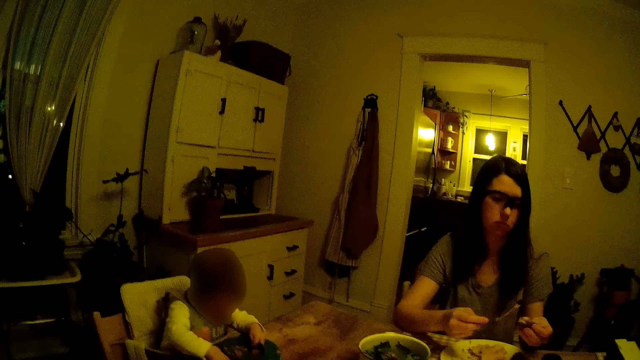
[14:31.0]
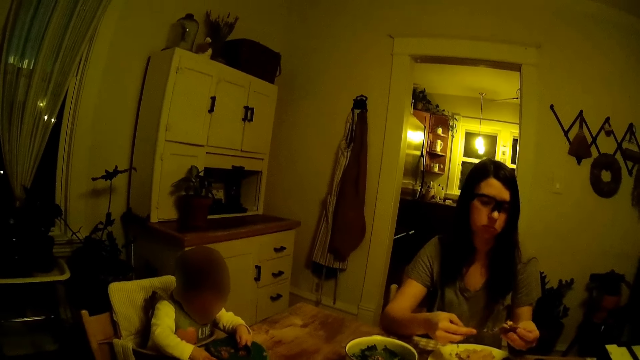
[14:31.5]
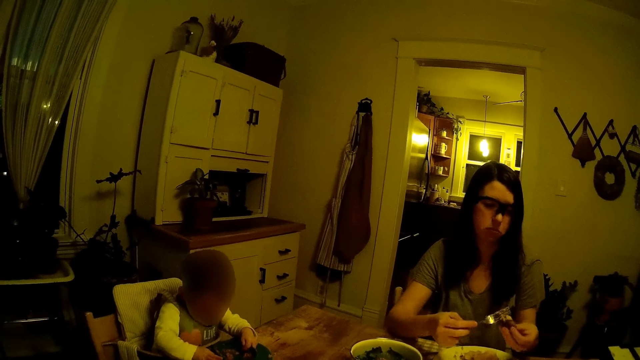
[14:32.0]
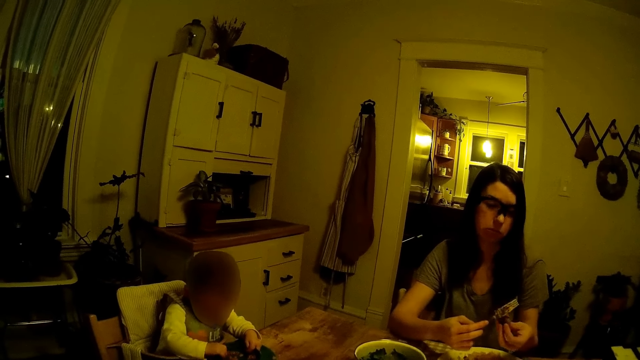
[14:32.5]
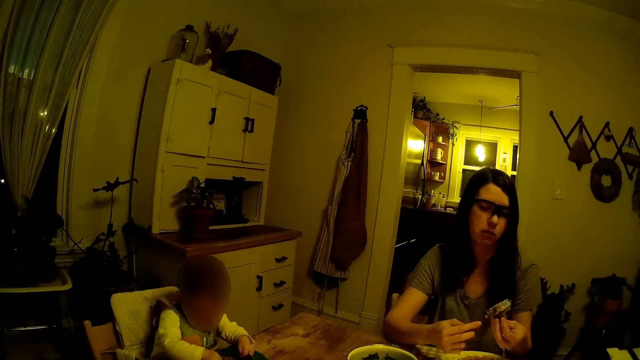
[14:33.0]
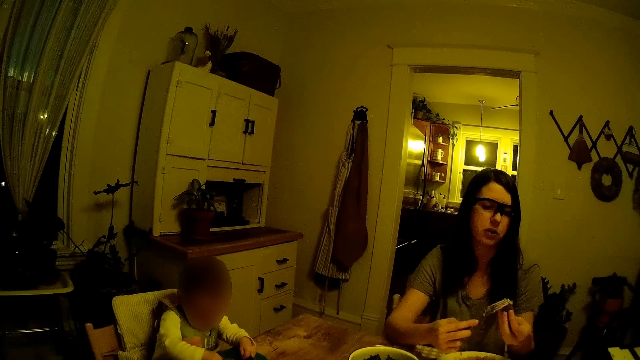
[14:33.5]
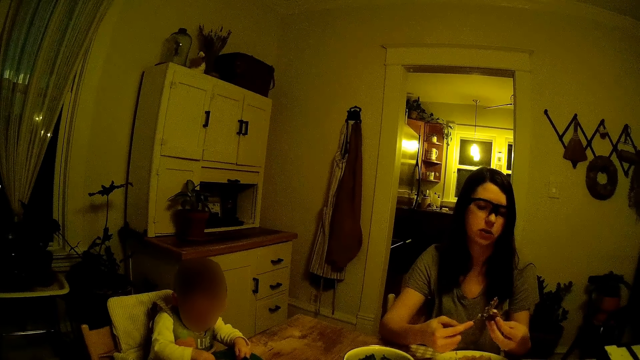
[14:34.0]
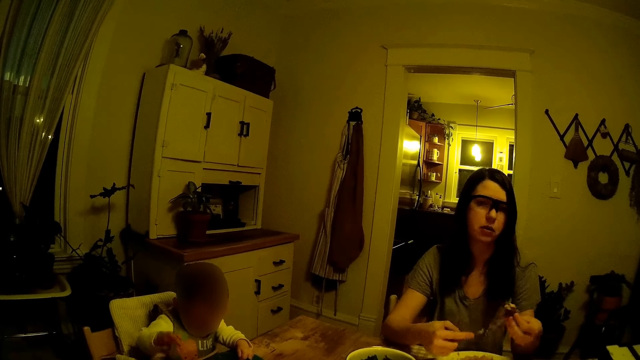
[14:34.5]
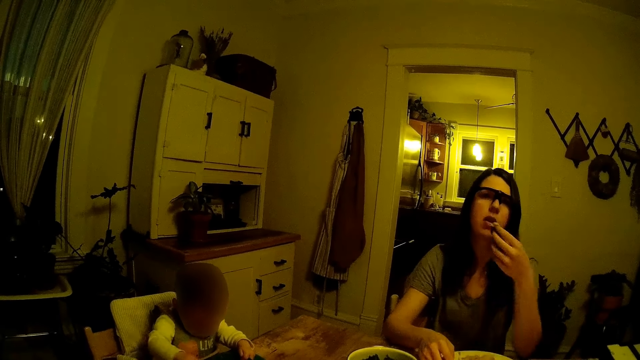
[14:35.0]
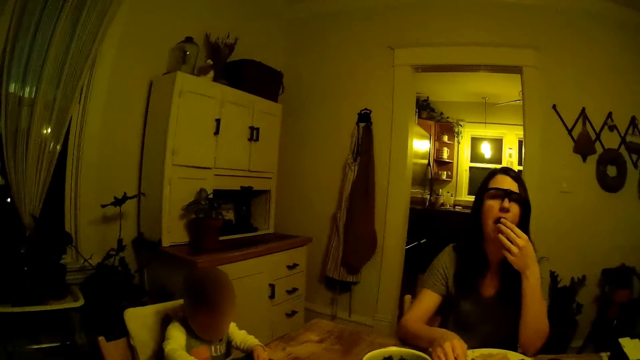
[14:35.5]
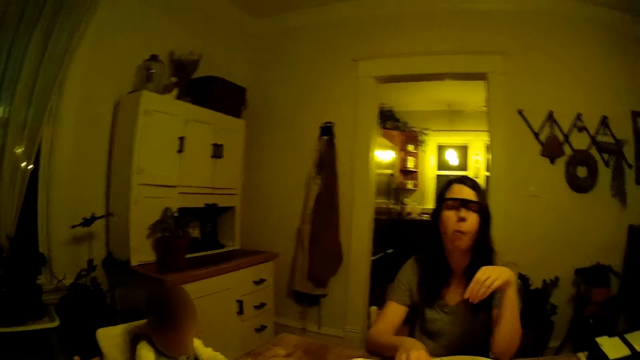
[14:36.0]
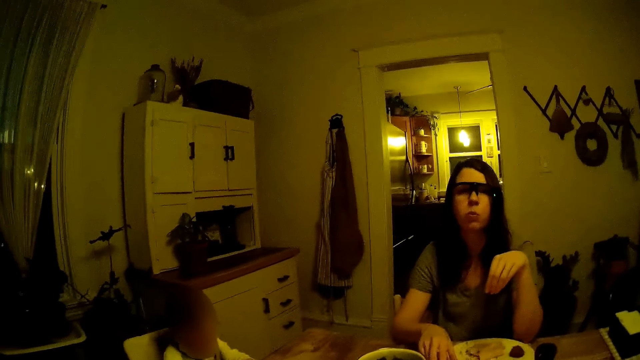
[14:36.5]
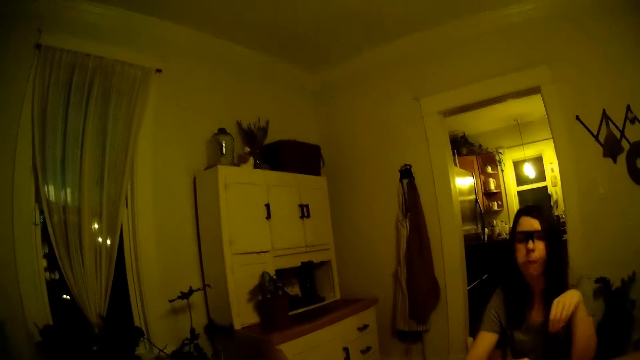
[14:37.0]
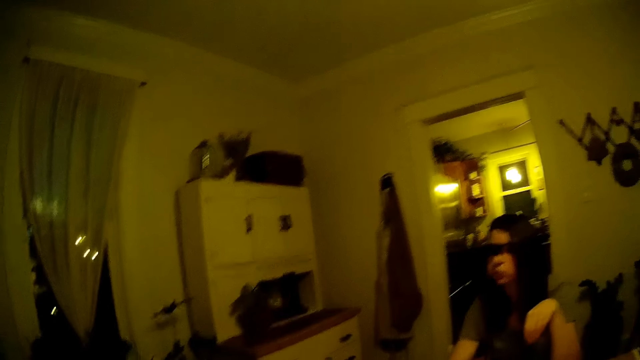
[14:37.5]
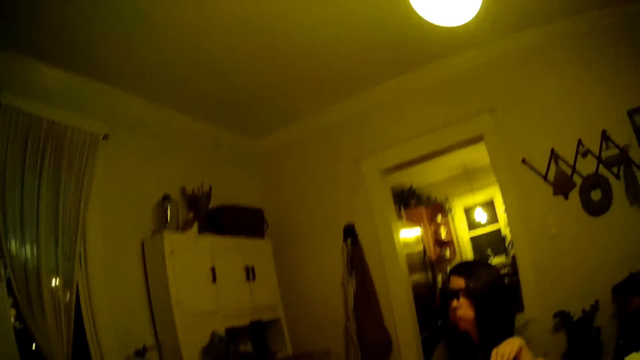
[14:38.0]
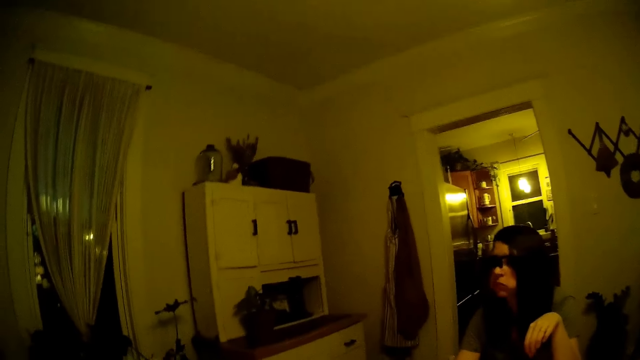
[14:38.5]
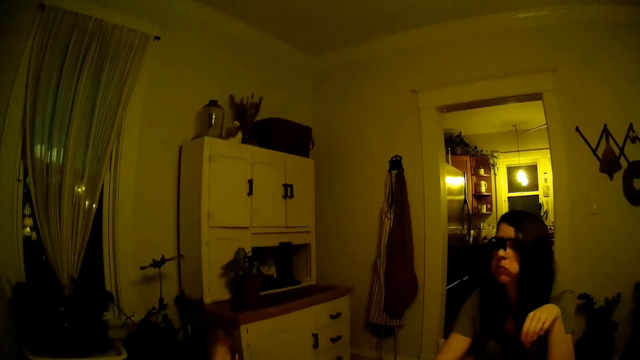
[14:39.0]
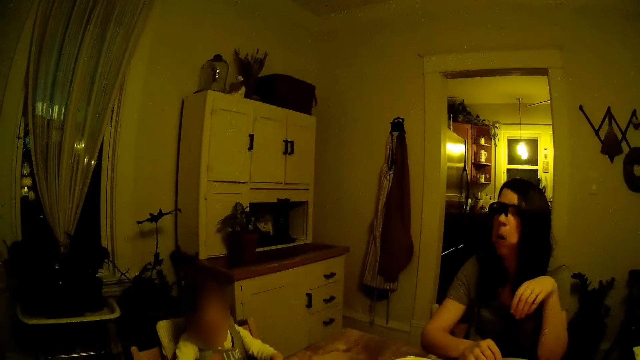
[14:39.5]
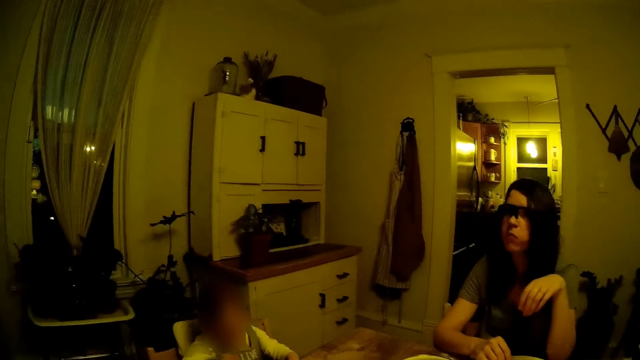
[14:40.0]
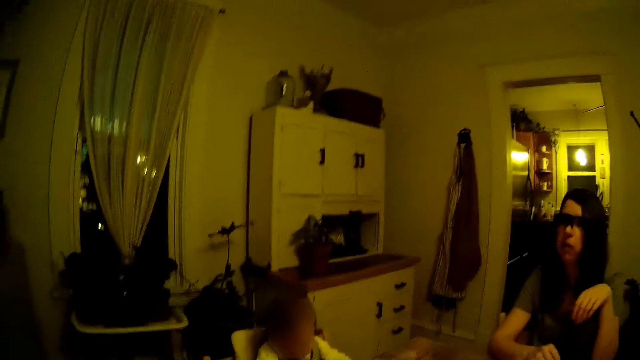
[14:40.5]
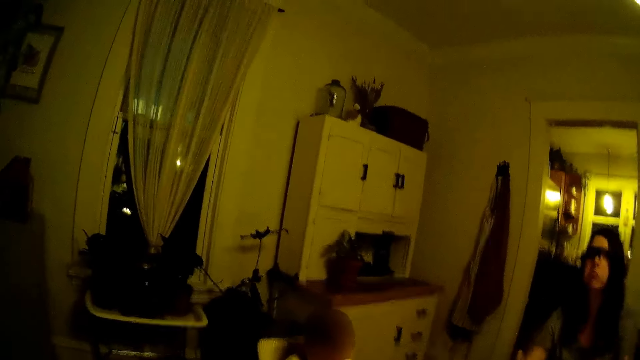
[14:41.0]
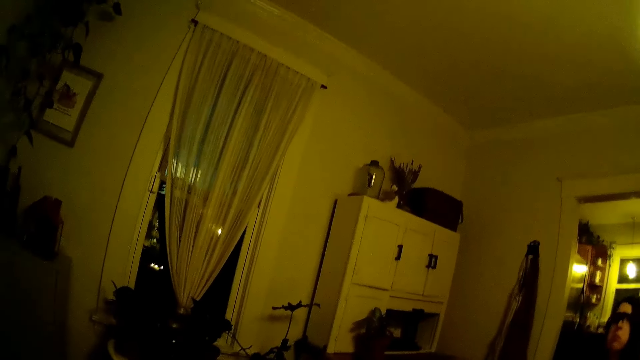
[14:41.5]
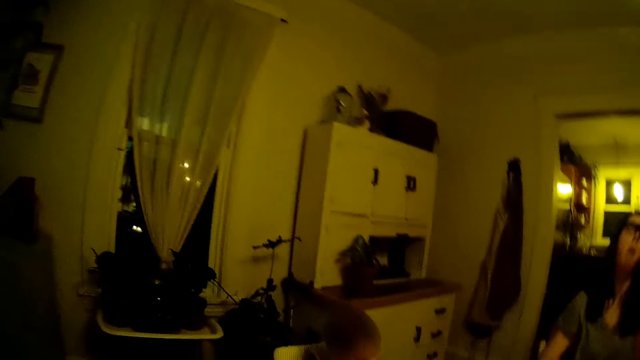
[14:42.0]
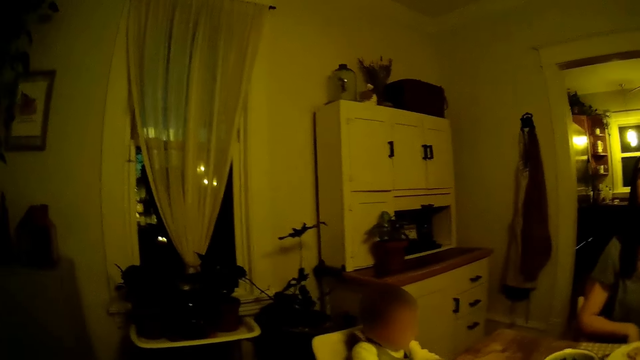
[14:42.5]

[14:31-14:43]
The camera wearer interacts with the woman. The woman puts the cake in her mouth with her left hand.

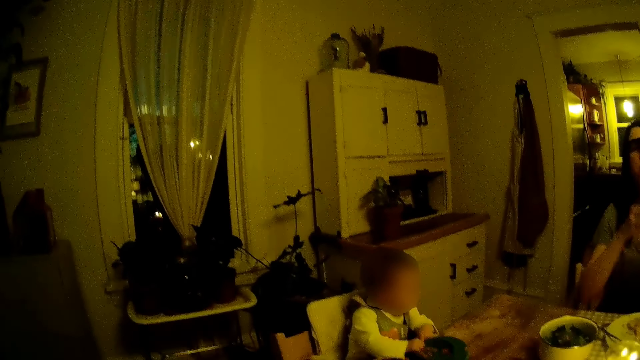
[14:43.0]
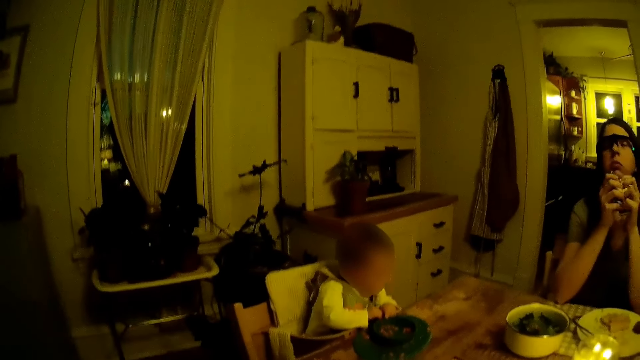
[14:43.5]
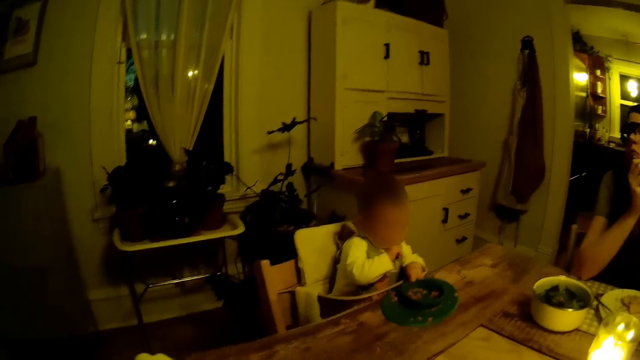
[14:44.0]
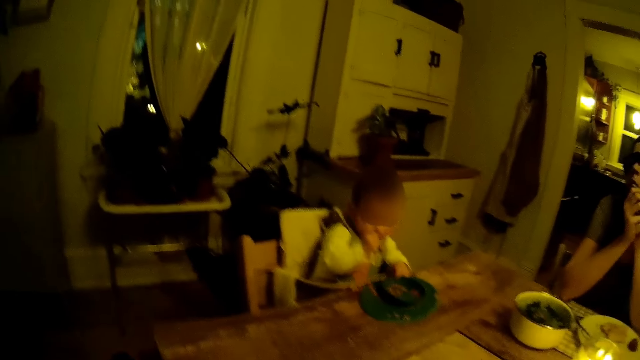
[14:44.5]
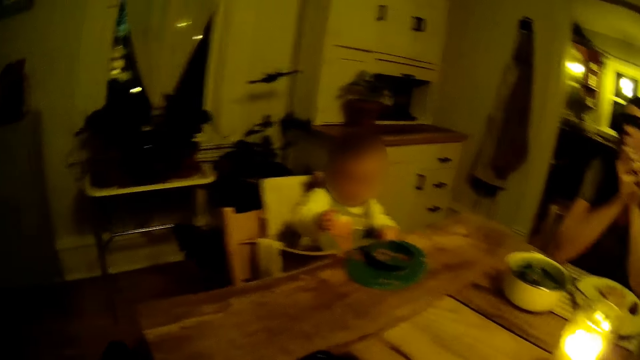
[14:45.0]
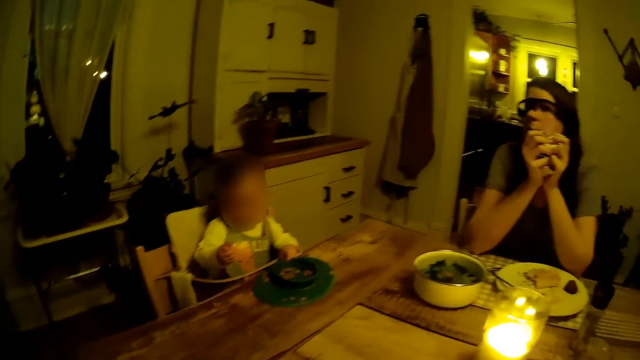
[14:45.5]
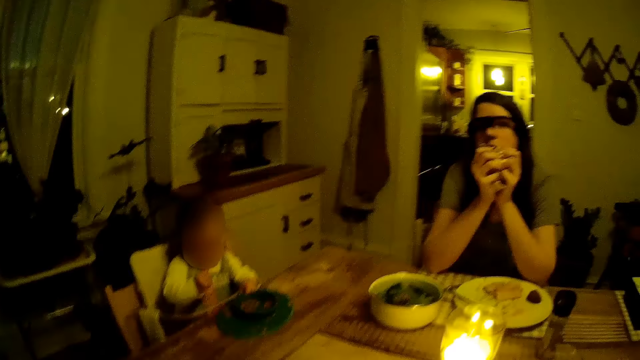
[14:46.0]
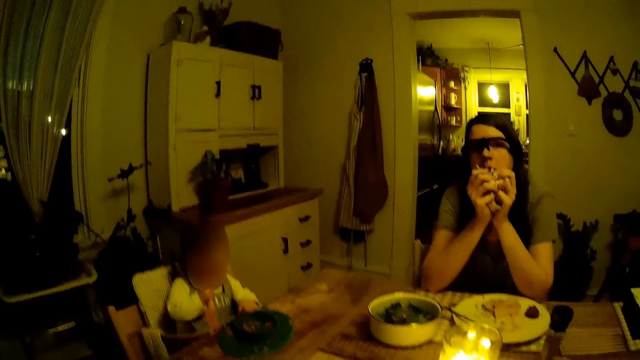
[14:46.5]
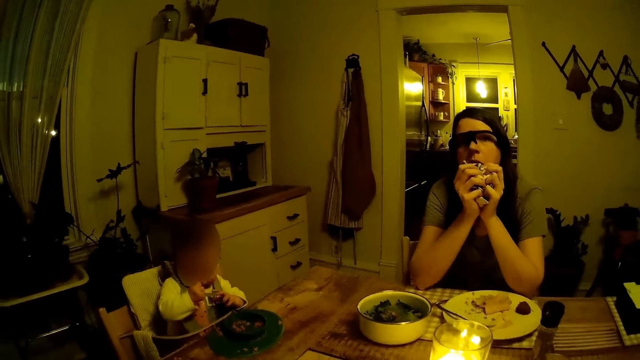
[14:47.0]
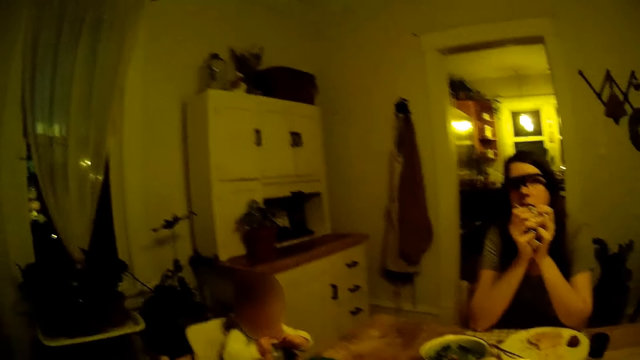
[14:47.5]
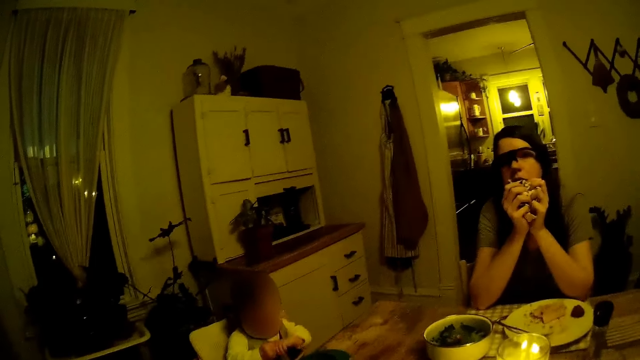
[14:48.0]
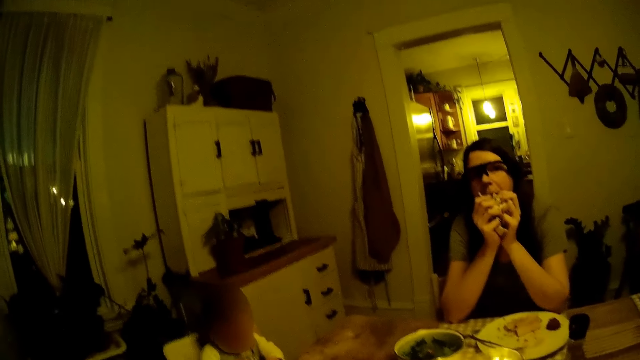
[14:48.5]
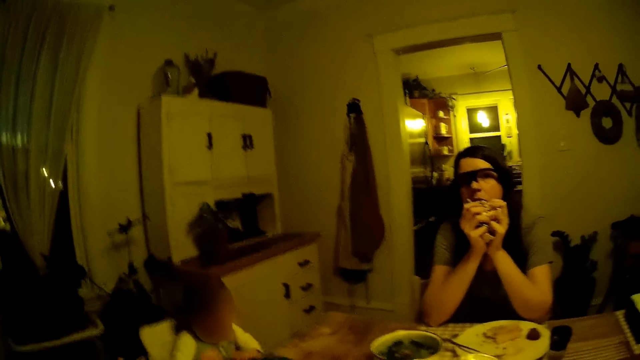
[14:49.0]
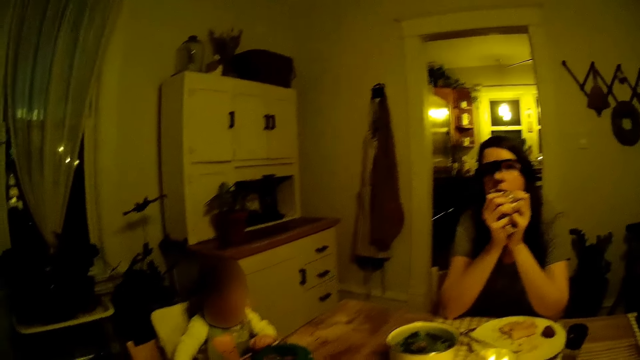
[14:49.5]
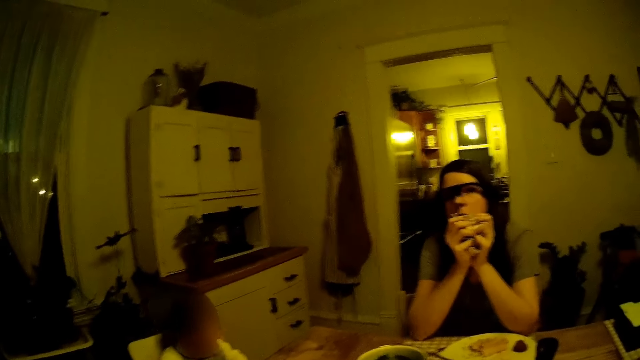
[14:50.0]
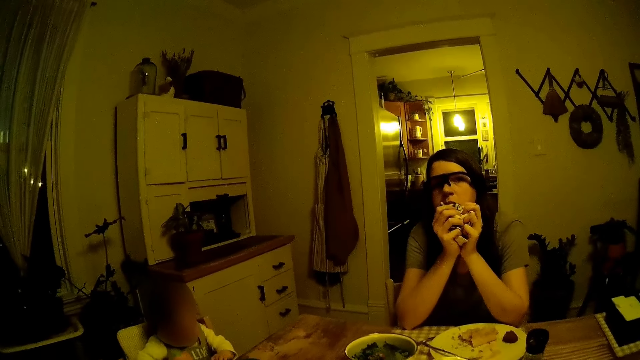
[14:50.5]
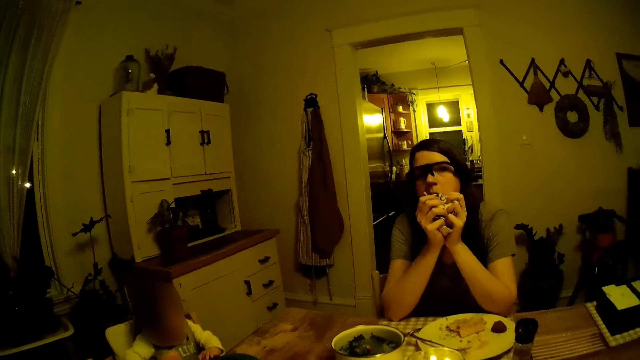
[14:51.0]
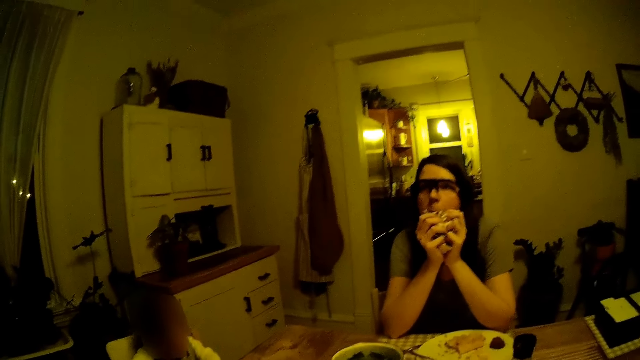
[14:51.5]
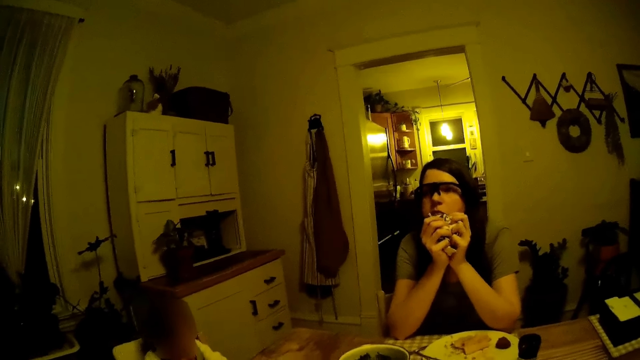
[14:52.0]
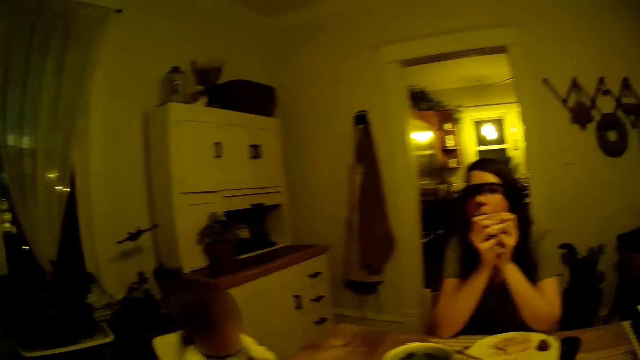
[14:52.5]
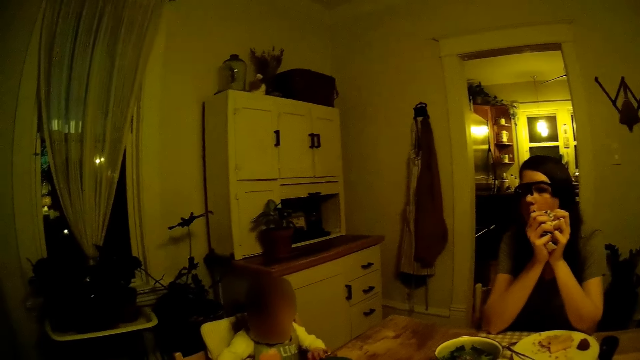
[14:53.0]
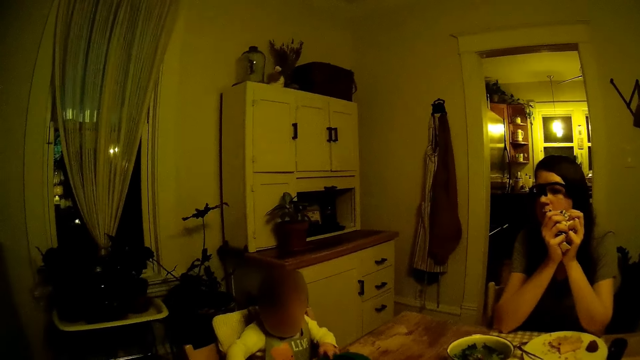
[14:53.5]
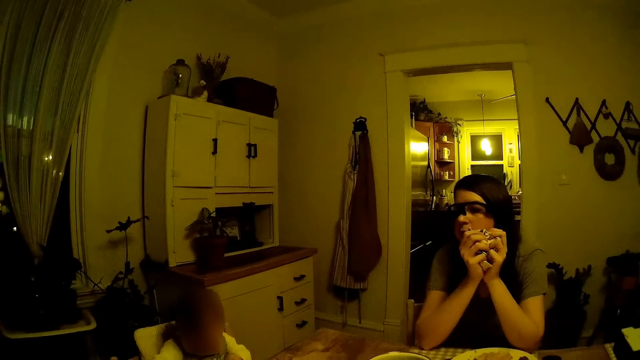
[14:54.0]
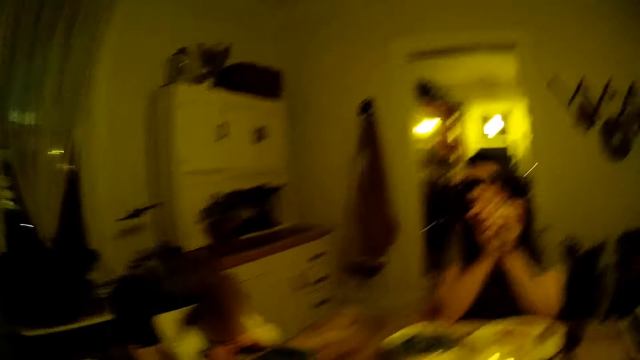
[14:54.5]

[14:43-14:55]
The woman holds the napkin with both hands.
